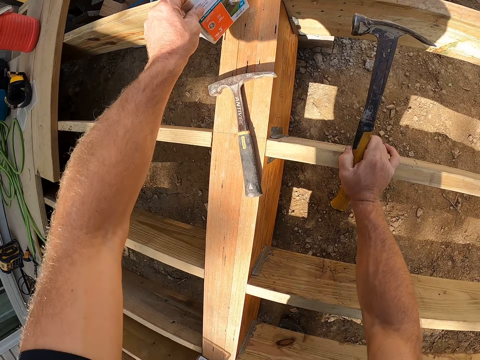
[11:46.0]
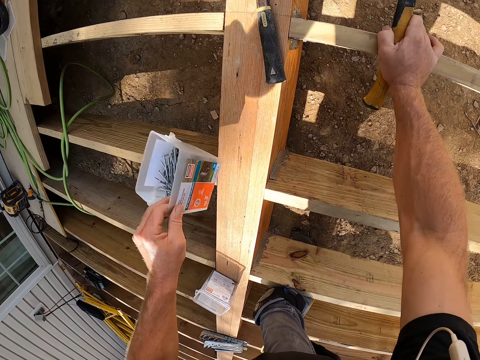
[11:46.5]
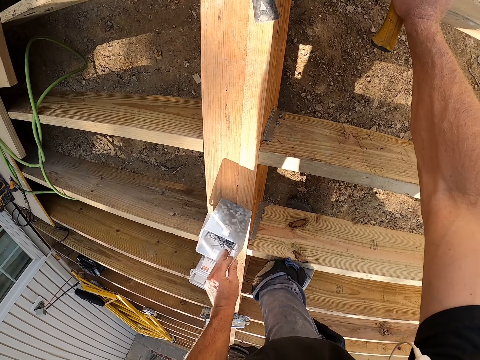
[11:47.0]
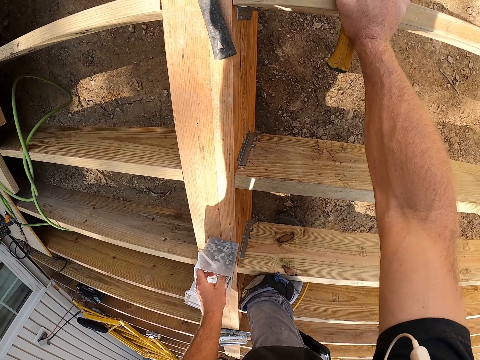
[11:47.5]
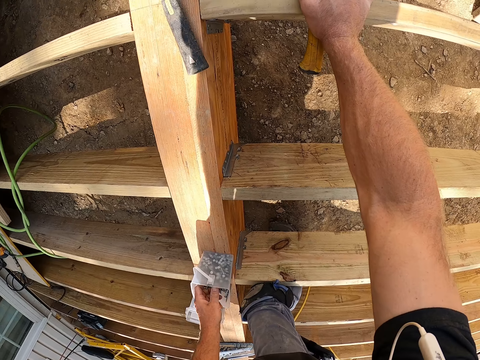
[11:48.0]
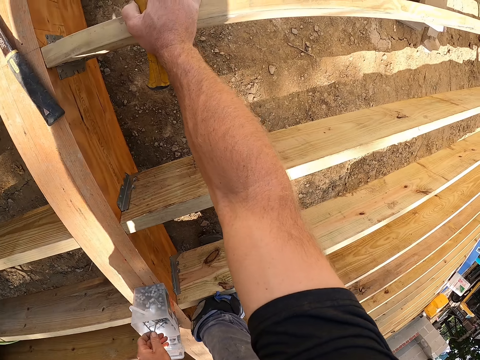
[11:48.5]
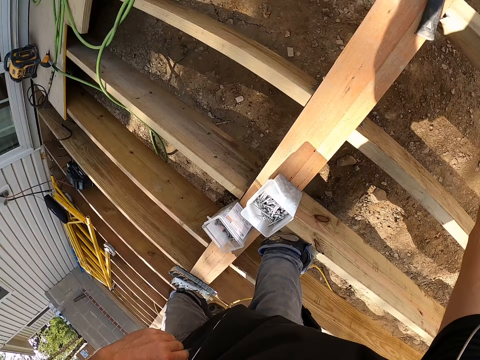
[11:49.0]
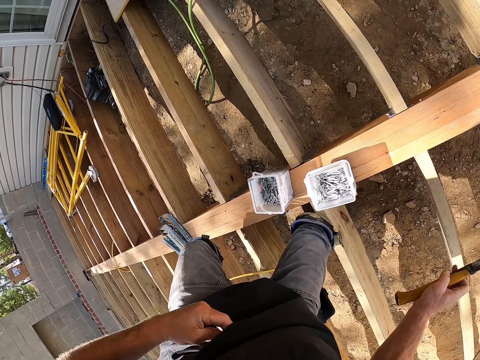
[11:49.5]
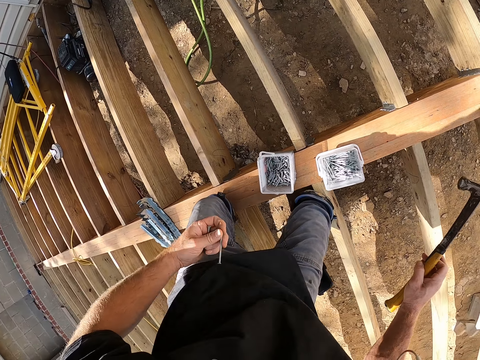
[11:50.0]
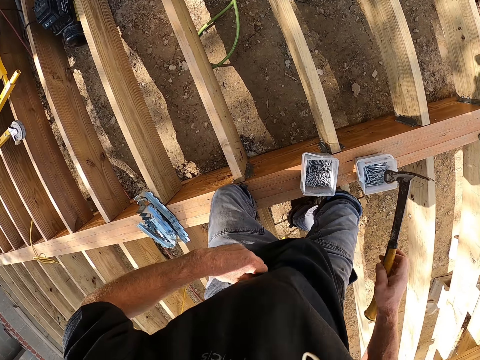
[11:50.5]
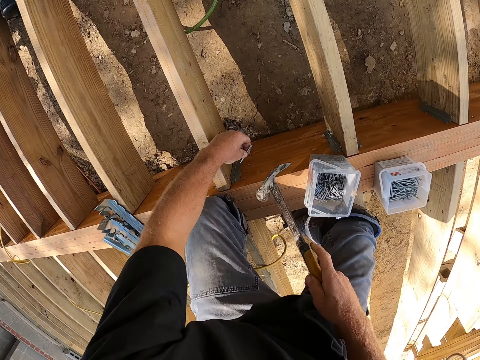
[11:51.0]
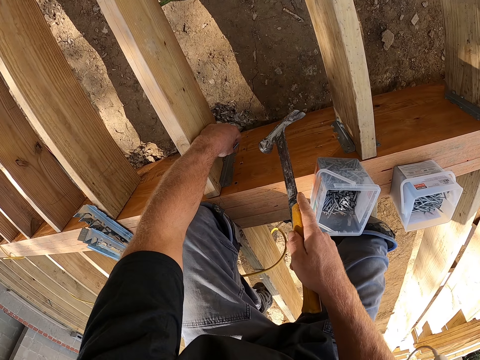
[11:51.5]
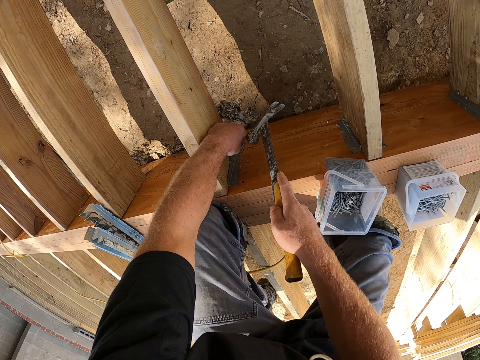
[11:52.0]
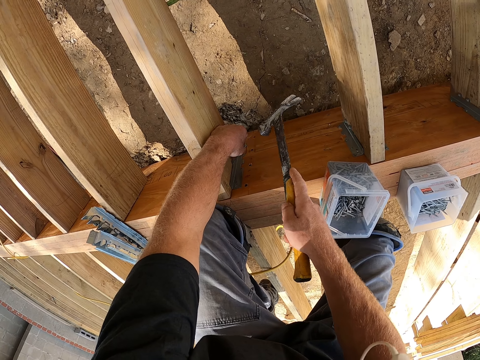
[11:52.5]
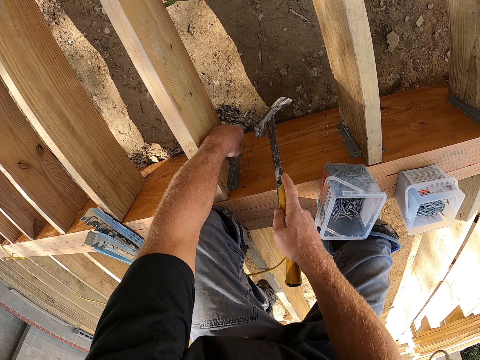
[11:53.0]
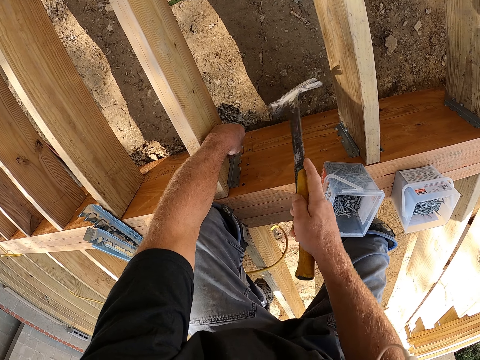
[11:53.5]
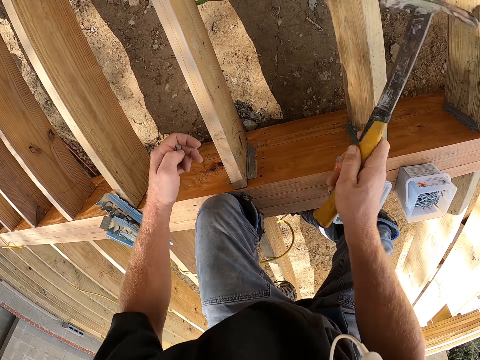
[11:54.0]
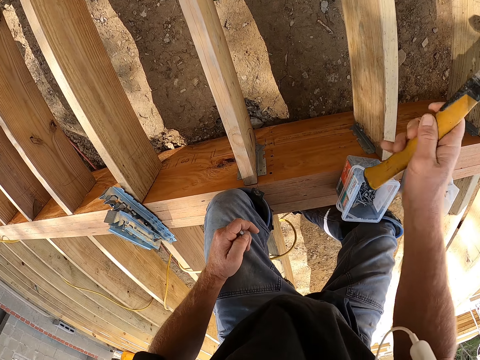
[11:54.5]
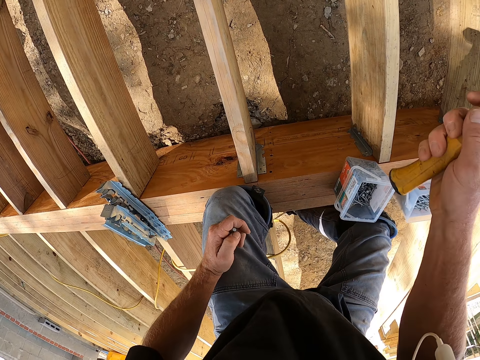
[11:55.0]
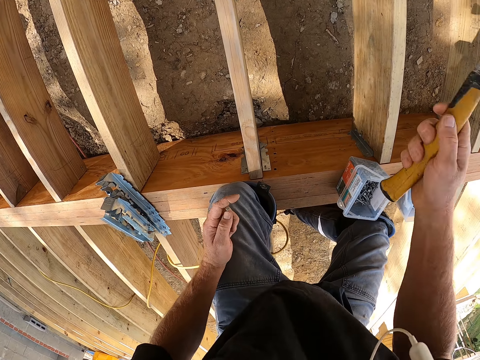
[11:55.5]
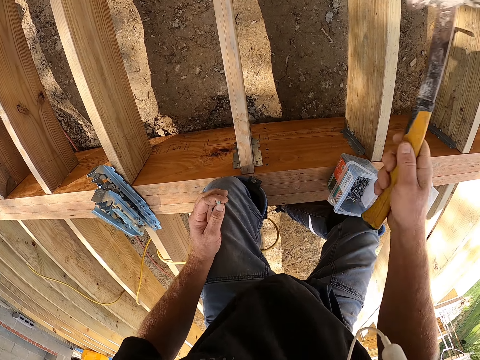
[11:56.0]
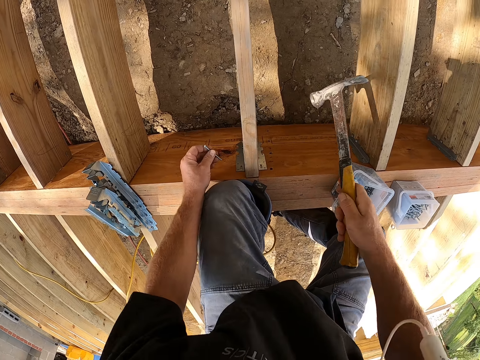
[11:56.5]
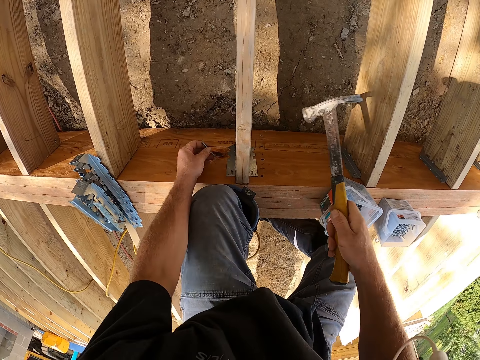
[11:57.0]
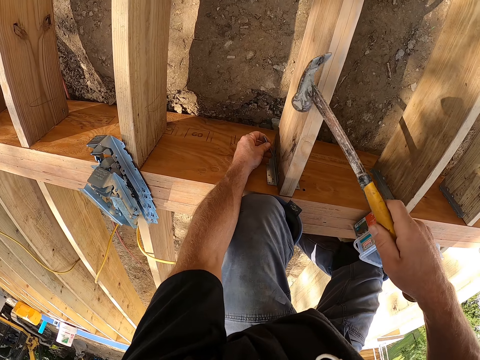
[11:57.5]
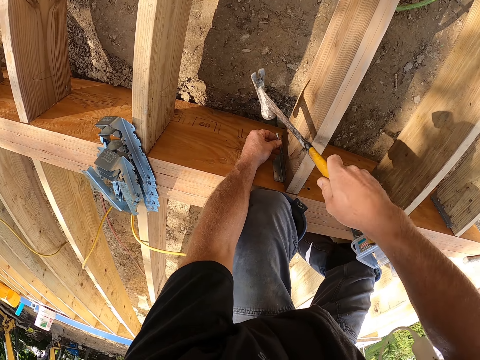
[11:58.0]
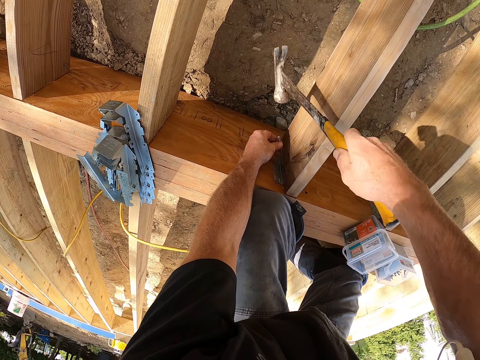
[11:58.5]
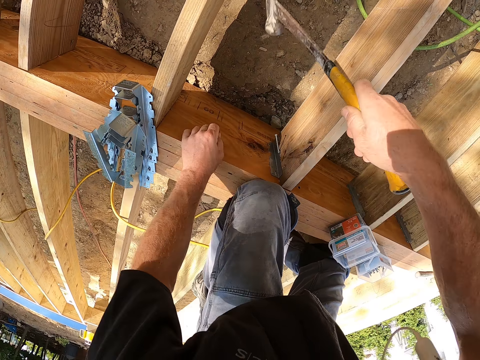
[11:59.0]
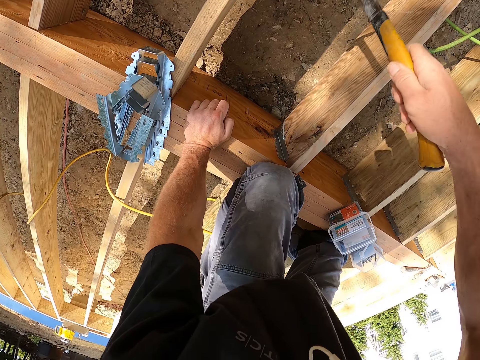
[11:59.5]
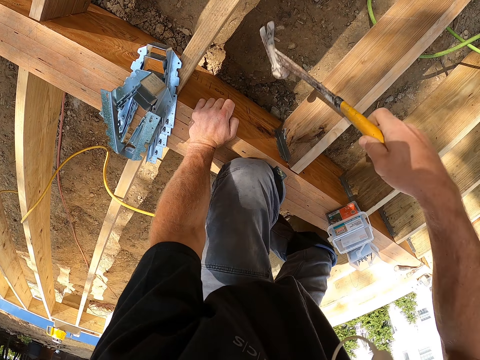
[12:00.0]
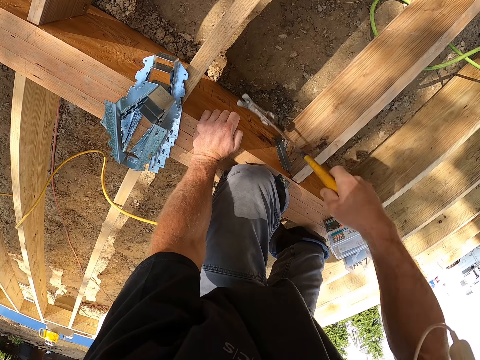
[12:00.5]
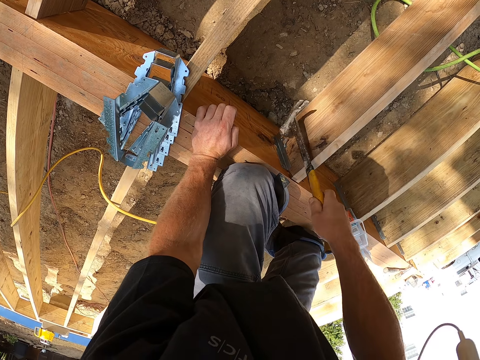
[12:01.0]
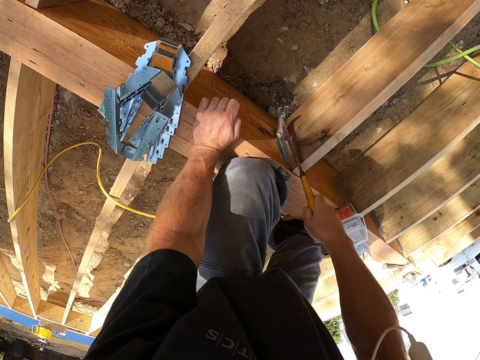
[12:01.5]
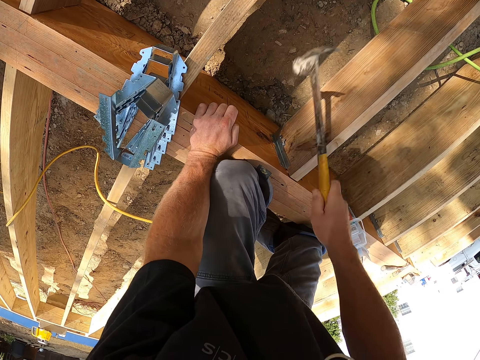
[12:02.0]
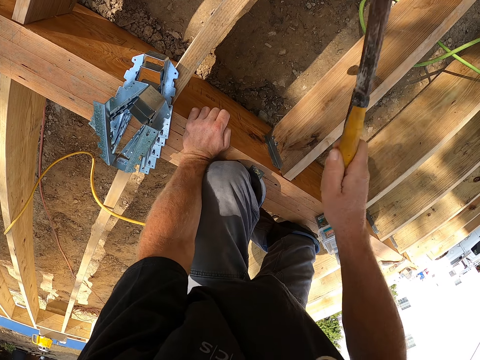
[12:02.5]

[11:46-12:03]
The camera wearer moves the container with nails. He picks up the nail container. He puts the nail container on a wood plank. He picks nails from the container. He kneels on the wood plank. He puts the nail on a support clip. He hammers the nail on the hinge with a claw hammer. He pulls his hand off the nail. He hammers the nail with the claw hammer. He puts his hand on his thigh. He hammers the nail with the claw hammer. He puts the nail on the support clip. He hammers the nail with the claw hammer. He pulls his hand off the nail. He holds the wood plank. He hammers the nail with the claw hammer.

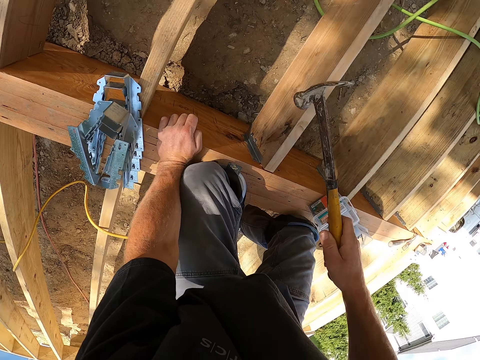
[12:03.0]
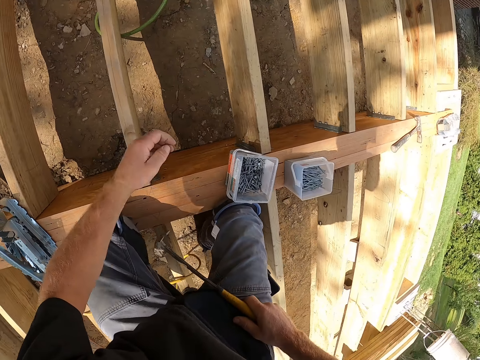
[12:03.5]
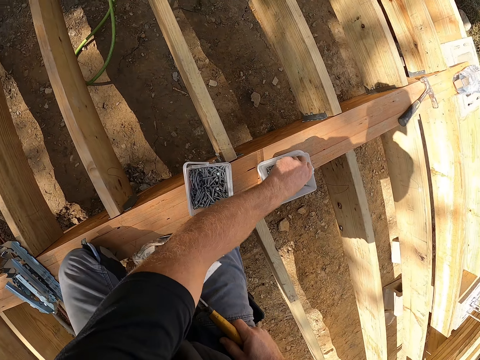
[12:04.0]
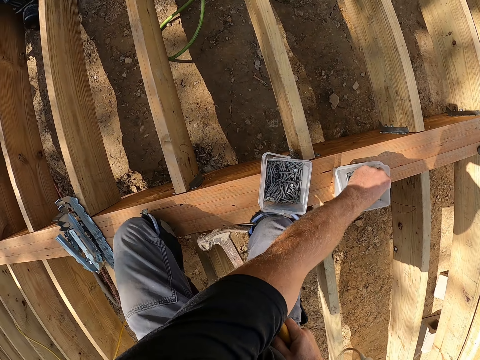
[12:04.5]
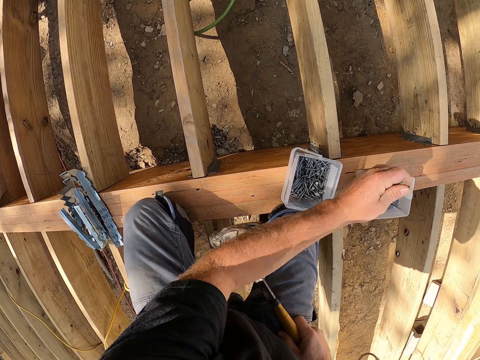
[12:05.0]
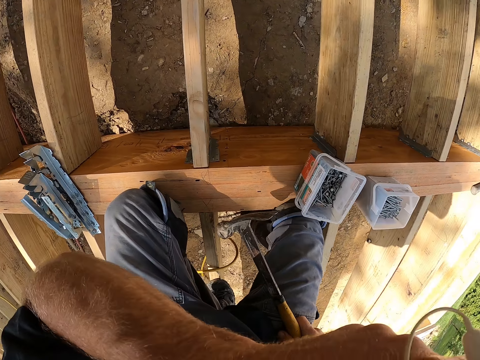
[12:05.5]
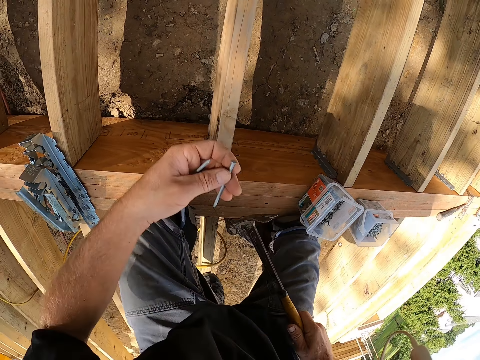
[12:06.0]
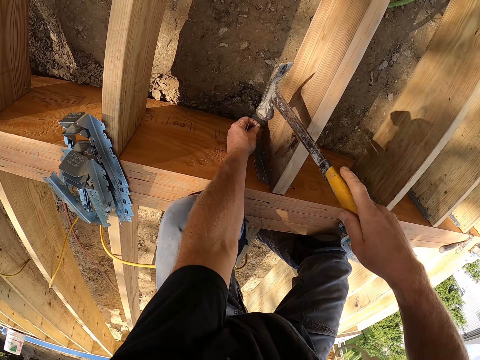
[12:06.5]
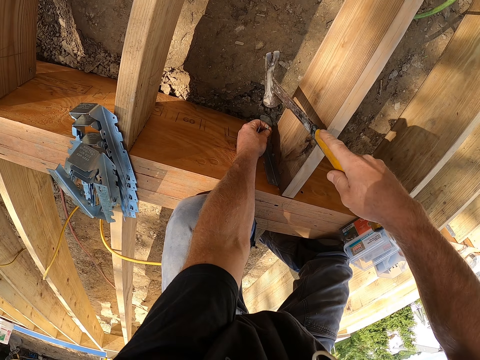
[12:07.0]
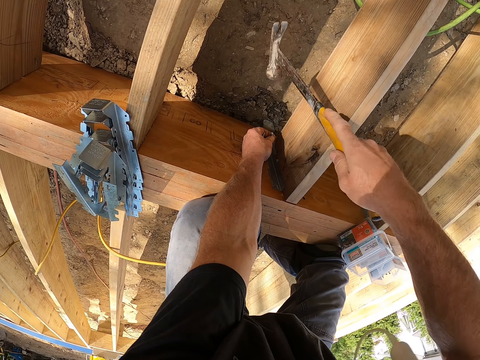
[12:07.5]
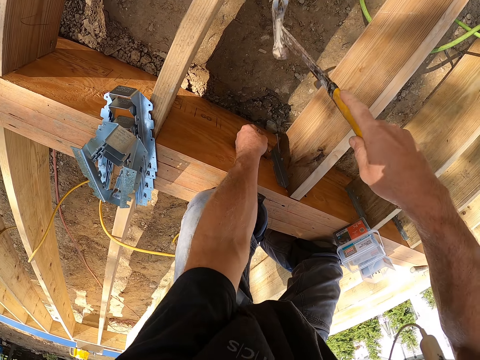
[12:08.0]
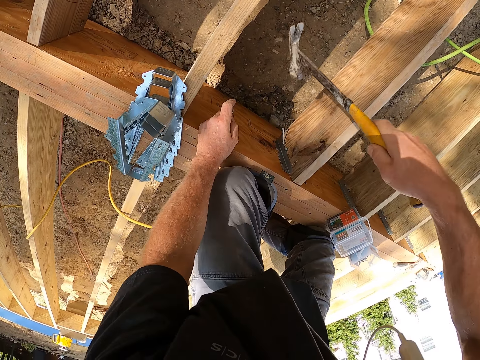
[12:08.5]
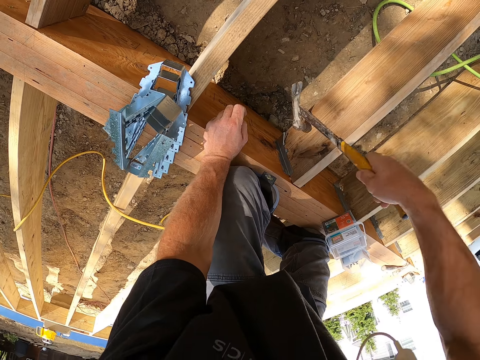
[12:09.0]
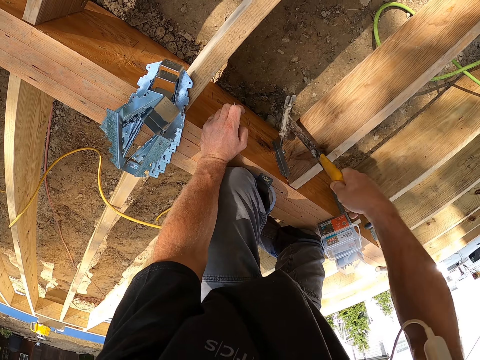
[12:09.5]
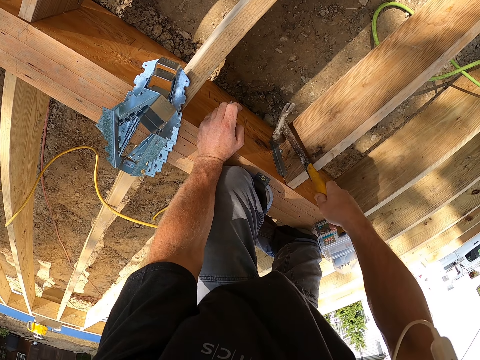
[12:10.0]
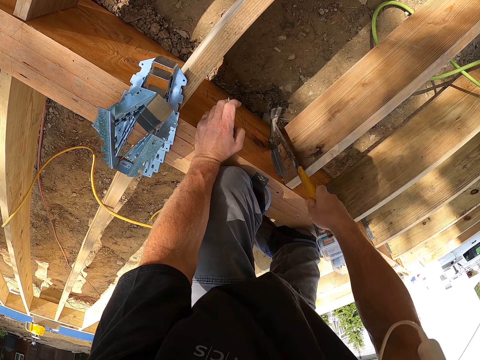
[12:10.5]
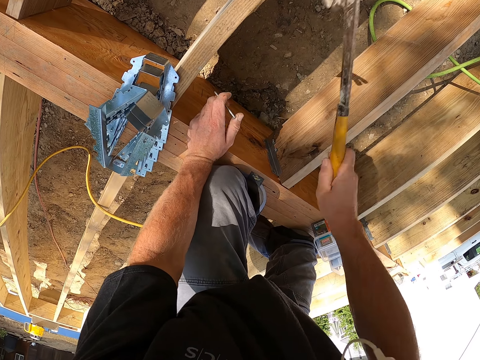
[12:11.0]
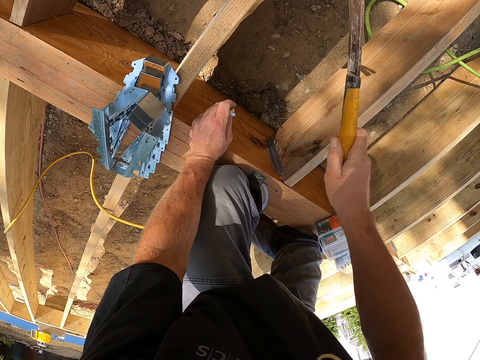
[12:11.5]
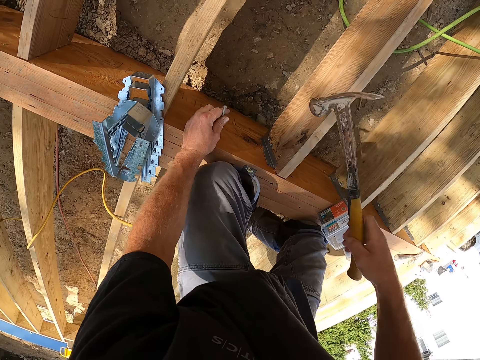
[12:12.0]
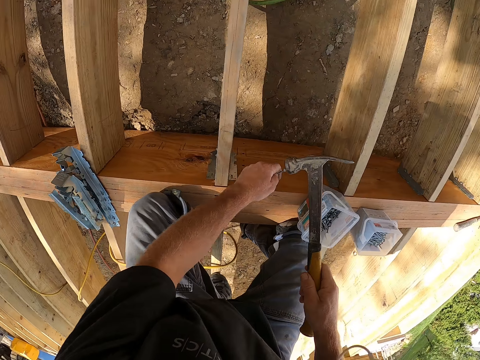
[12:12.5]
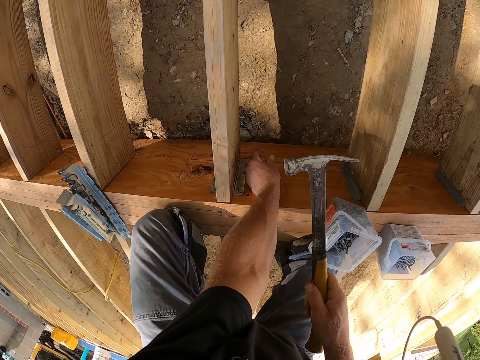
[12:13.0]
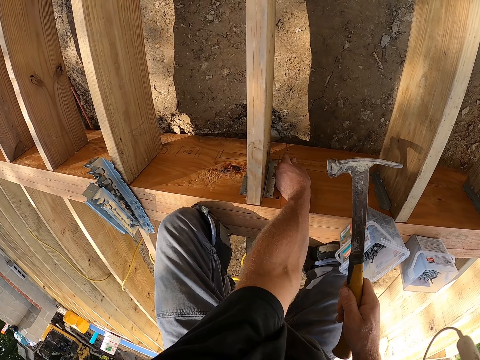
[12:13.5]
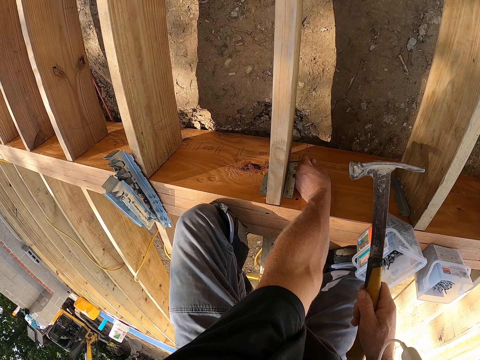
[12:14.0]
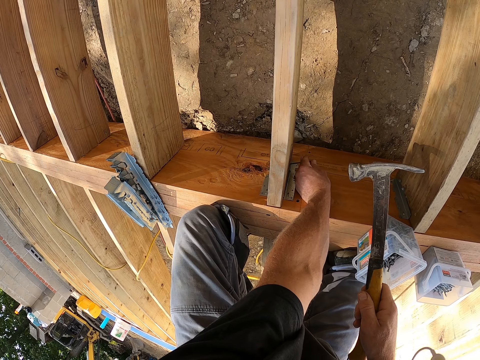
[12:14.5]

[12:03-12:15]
The camera wearer pulls his hand off the wood plank. He picks nails from the container. He puts the nail on a support clip. He hammers the nail with a claw hammer. He pulls his hand off the nail. He holds the wood plank. He hammers the nail with the claw hammer. He puts the nail on the support clip.
